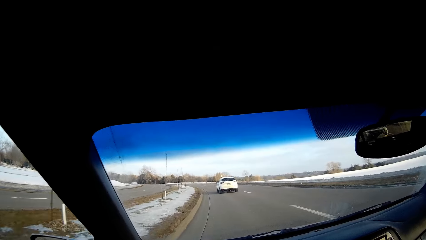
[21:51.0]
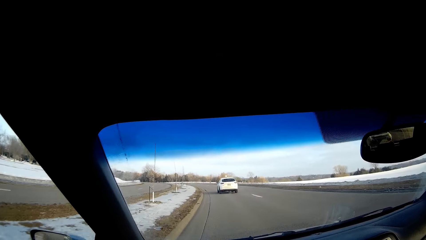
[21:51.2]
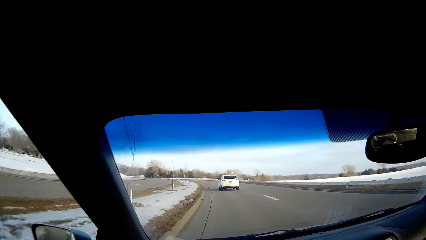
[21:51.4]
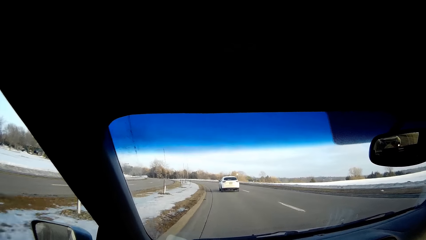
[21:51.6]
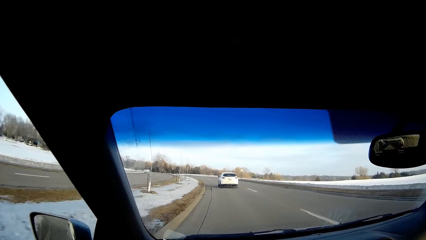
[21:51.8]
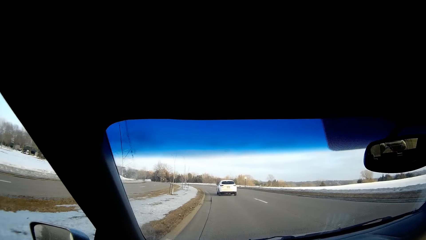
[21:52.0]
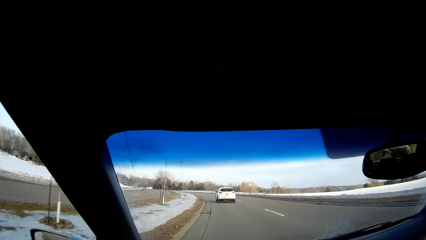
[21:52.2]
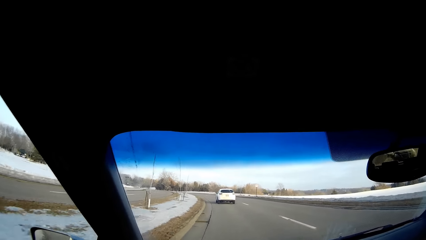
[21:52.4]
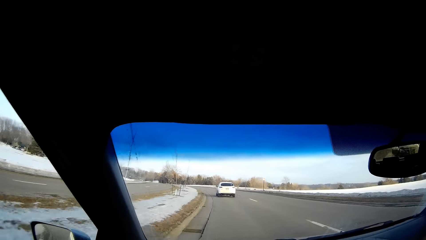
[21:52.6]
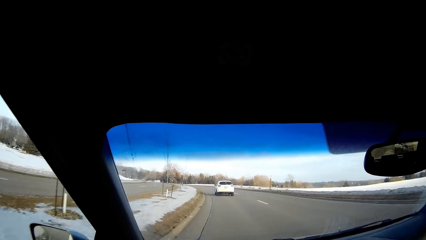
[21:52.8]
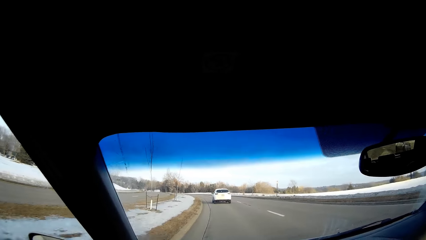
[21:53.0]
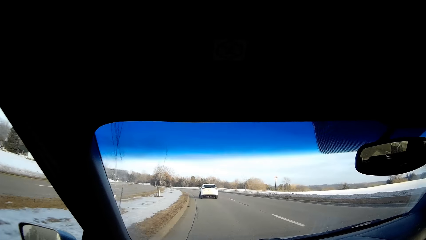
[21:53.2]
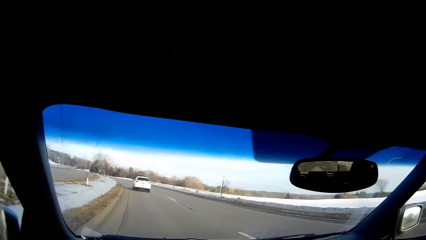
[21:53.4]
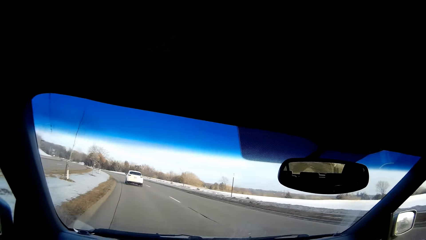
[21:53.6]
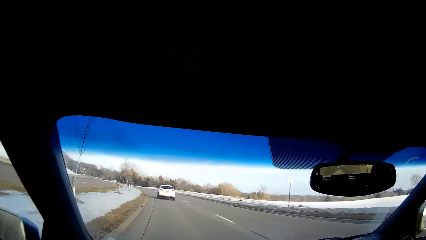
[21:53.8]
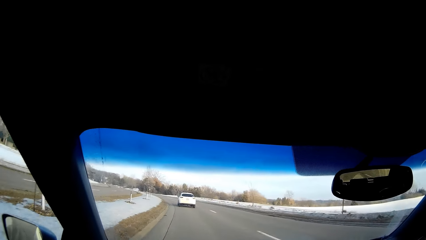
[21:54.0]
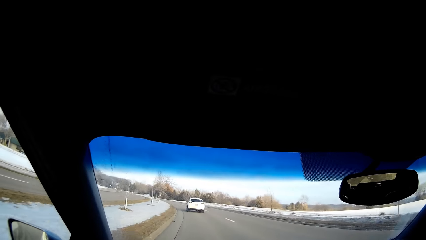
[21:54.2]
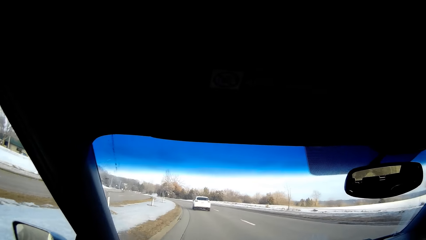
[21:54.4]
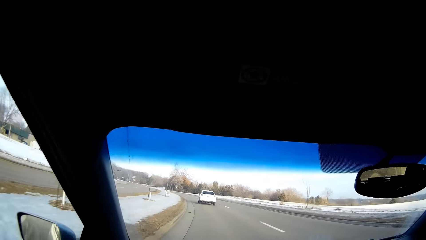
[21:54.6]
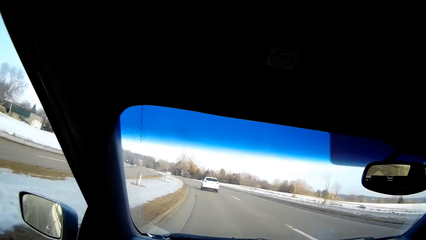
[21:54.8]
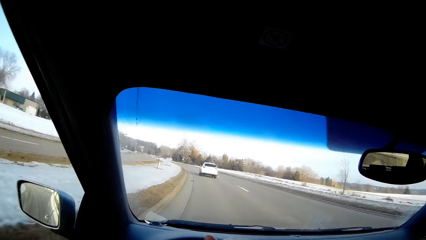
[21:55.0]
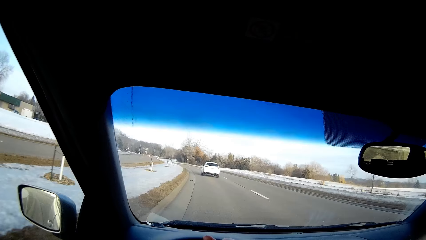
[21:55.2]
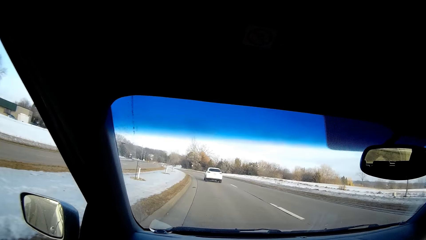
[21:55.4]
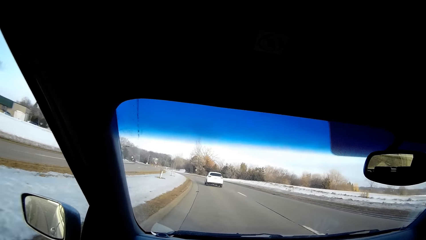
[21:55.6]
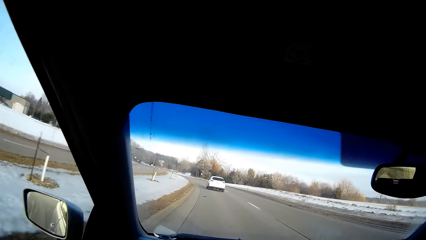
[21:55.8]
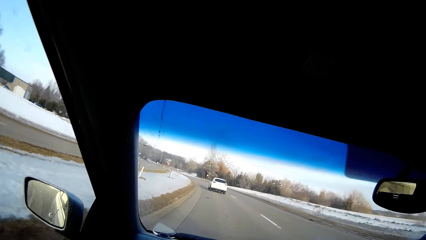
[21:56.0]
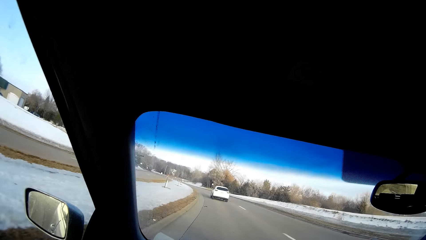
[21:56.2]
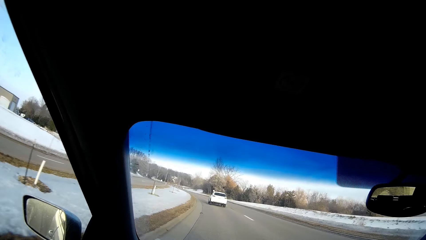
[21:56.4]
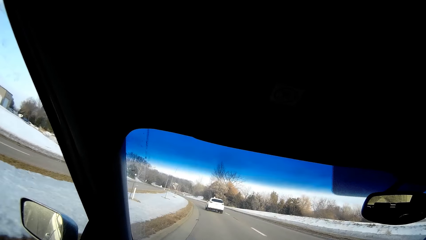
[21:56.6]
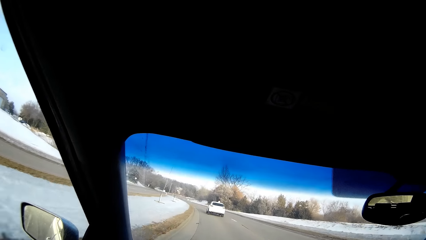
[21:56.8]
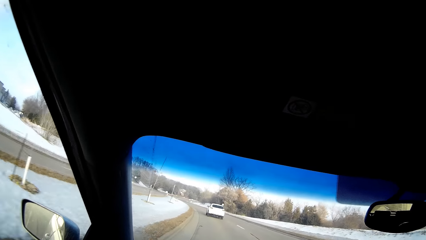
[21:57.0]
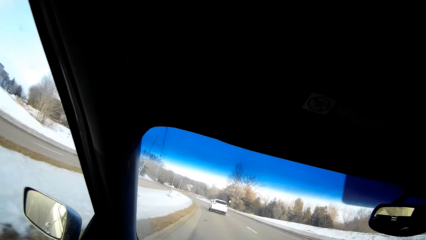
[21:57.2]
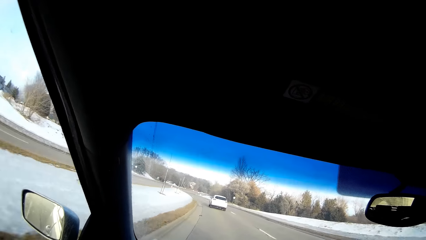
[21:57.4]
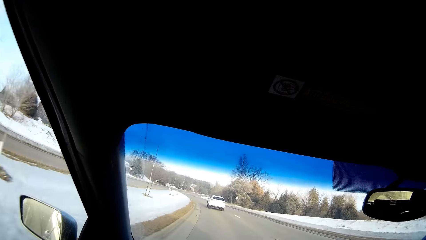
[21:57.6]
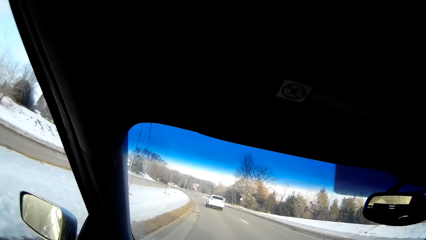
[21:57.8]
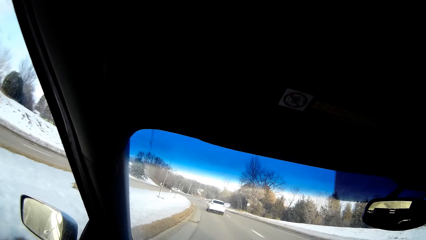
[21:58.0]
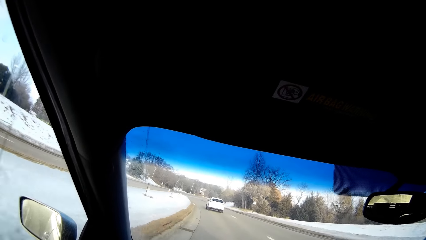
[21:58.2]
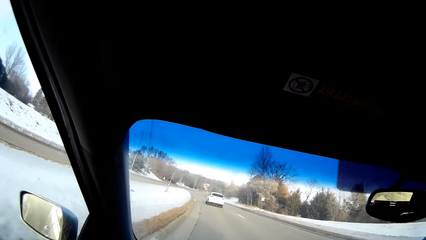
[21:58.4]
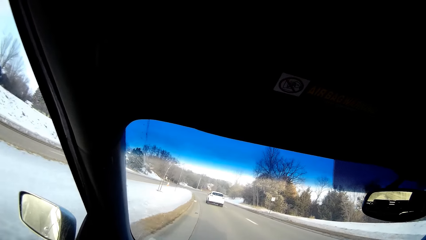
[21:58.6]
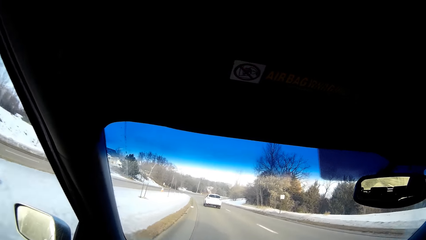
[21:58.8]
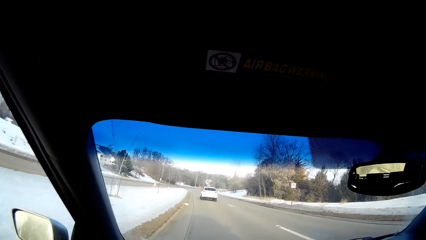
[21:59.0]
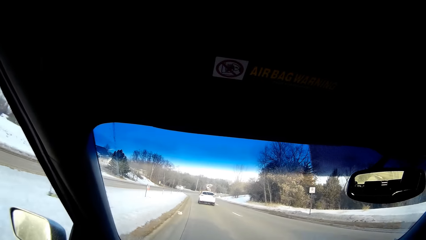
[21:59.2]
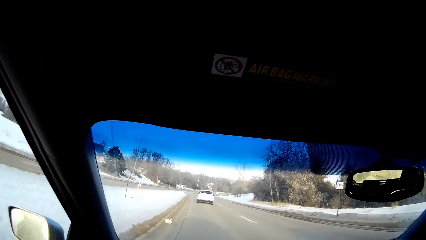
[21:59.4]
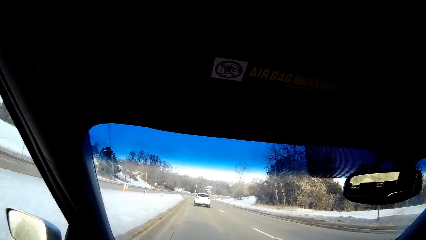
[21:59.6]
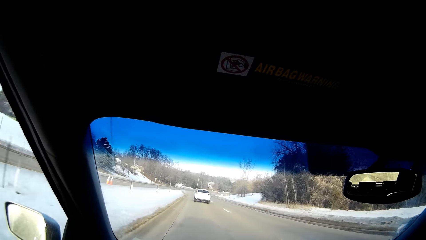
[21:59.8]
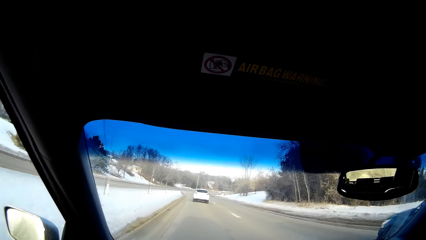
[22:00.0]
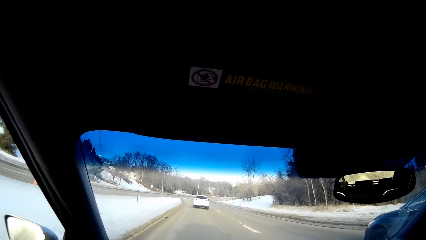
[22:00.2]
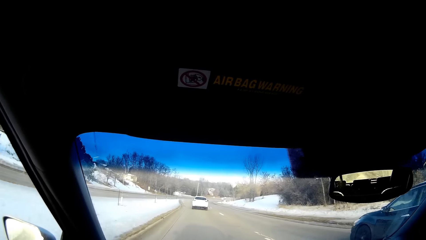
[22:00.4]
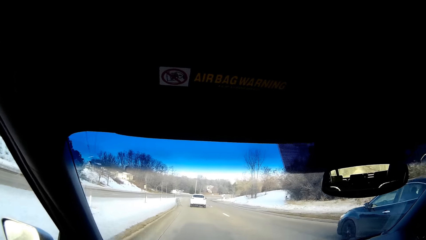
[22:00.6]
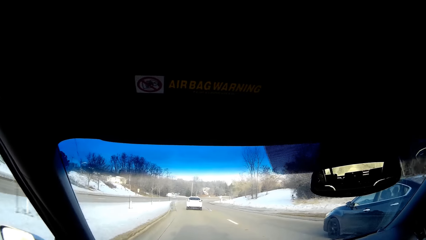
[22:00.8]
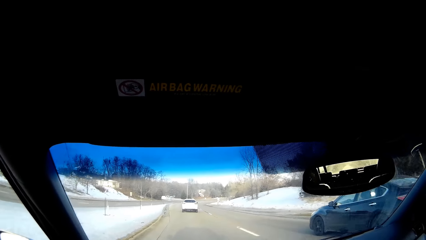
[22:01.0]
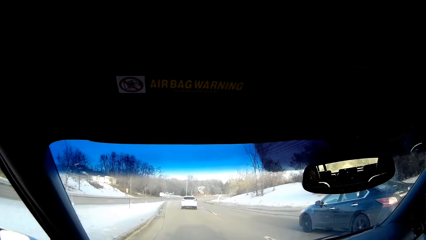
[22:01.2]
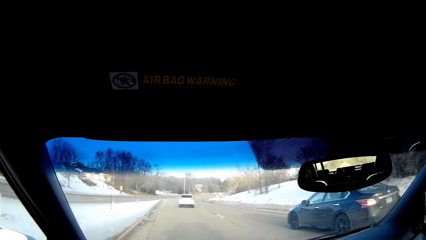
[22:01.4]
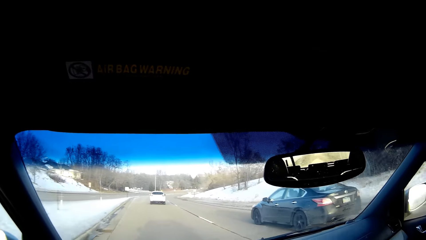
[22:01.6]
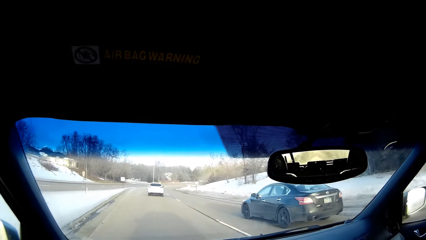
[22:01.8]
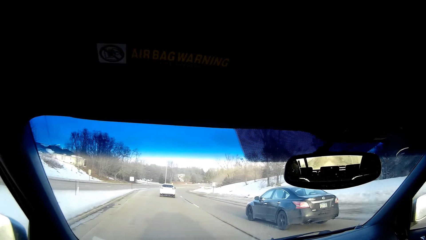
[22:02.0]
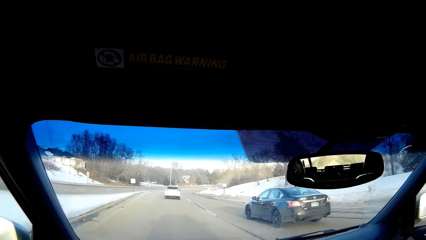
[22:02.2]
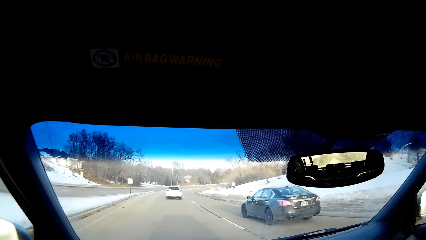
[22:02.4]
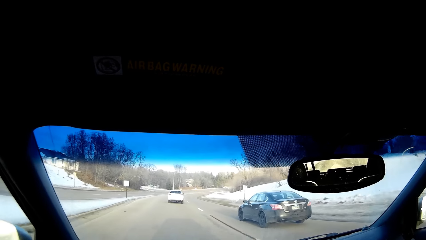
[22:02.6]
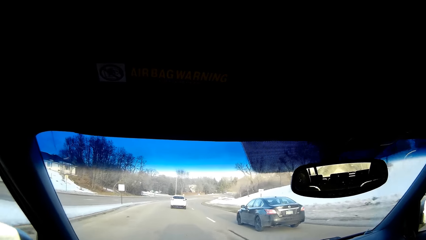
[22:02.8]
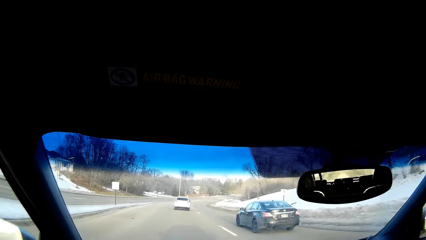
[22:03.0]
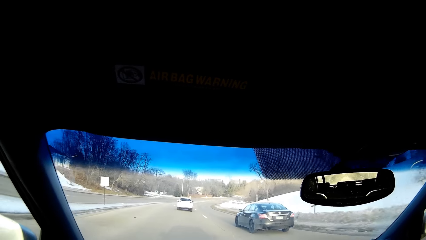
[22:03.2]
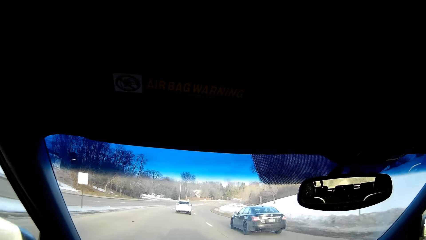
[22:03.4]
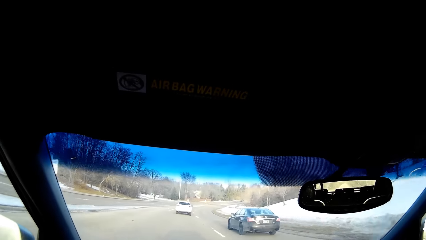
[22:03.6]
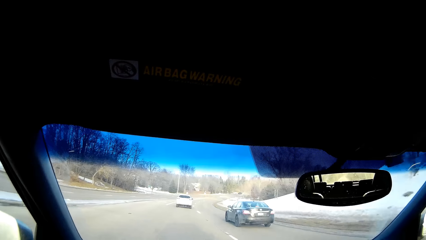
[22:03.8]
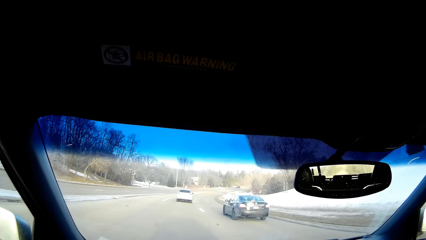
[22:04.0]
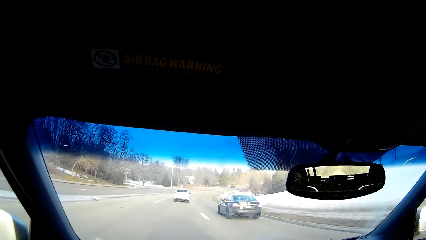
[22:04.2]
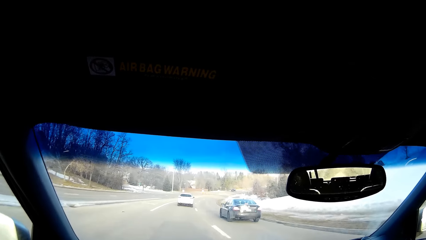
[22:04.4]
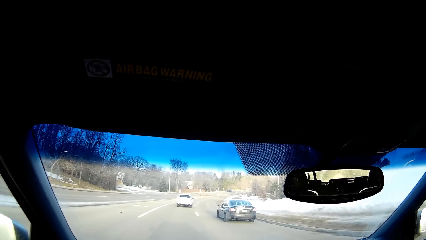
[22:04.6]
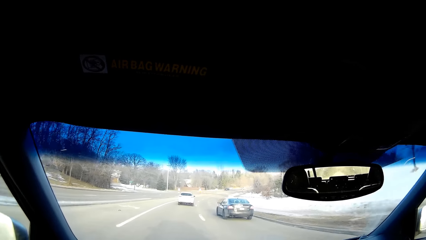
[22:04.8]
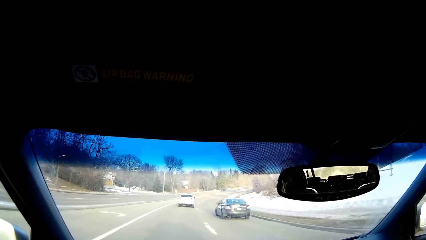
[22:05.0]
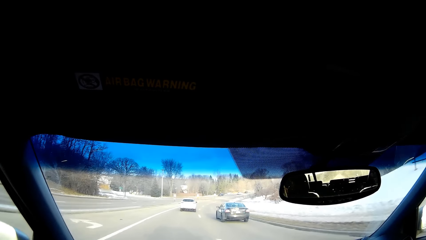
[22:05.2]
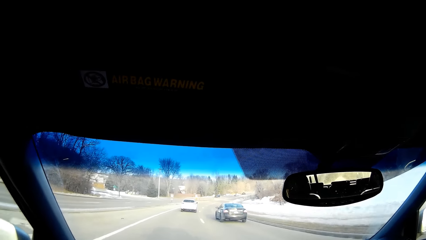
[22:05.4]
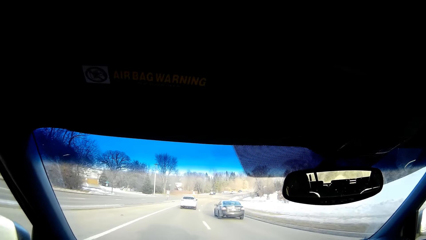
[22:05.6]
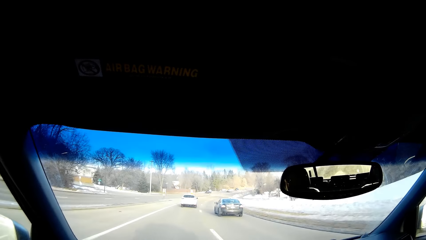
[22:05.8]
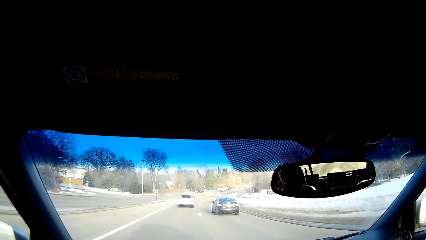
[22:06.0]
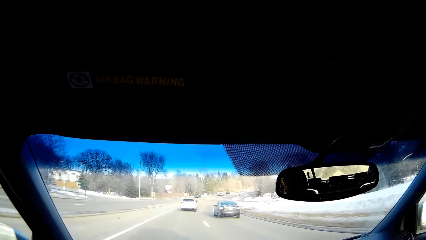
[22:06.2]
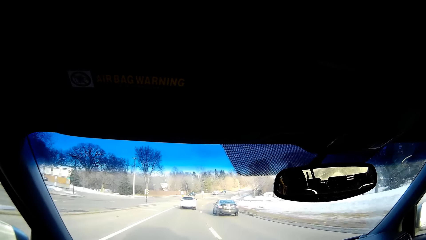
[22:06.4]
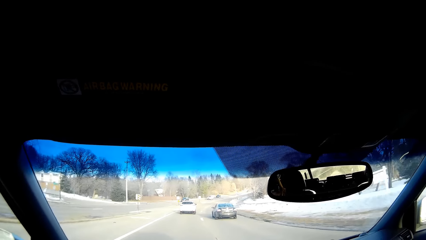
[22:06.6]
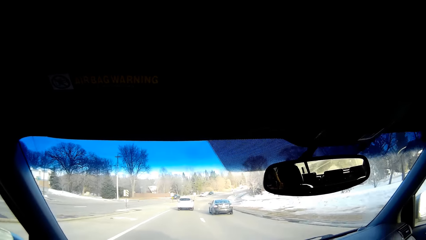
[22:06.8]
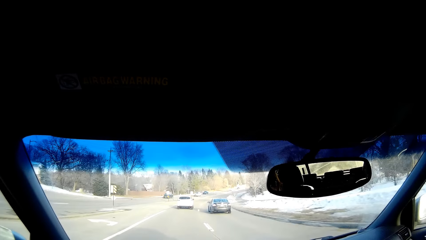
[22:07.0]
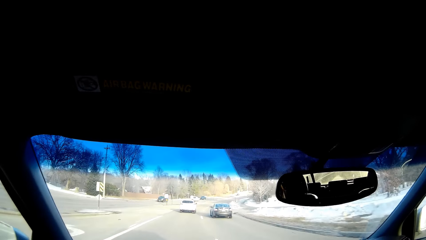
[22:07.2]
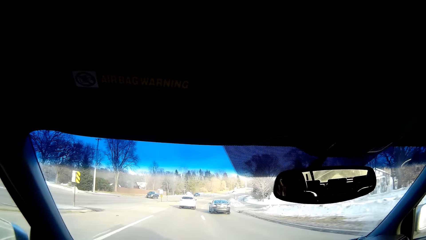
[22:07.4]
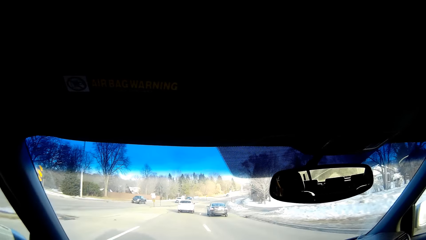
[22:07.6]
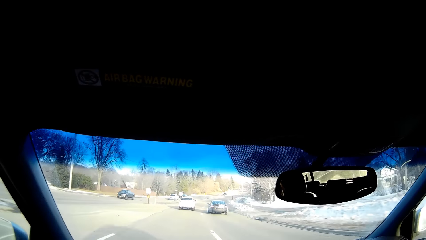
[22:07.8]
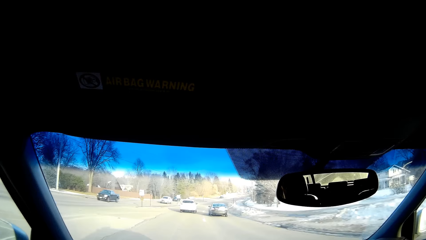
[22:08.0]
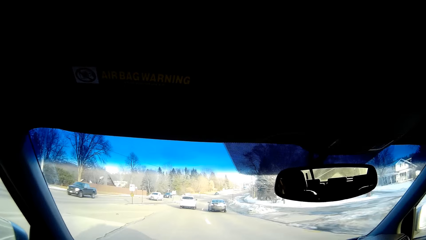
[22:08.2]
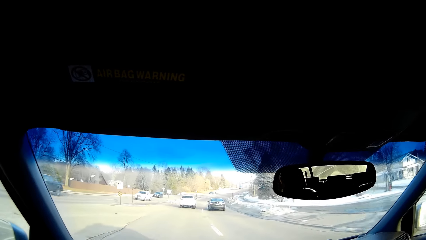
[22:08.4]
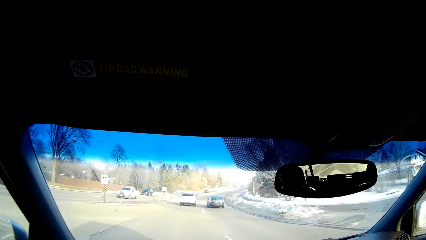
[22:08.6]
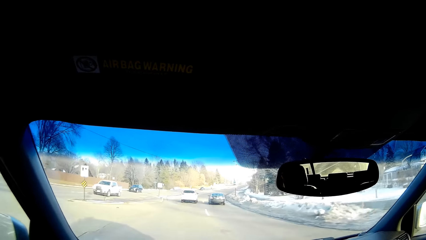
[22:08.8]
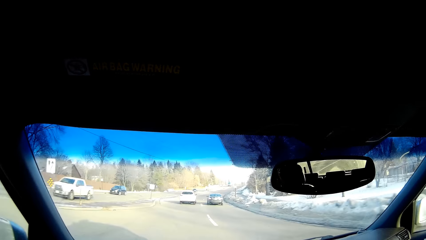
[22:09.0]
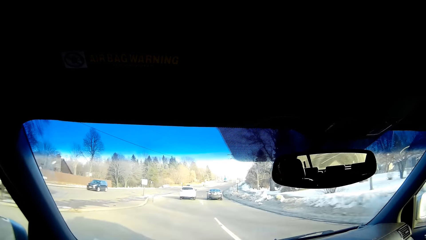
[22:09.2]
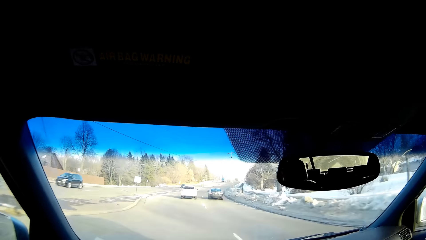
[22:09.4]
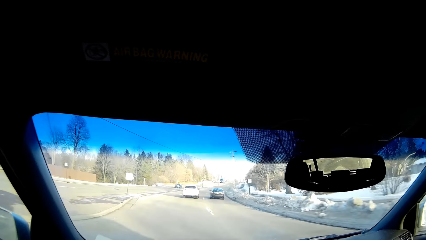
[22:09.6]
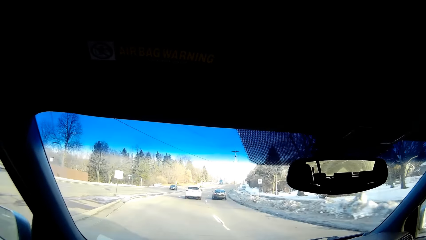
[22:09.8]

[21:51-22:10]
The camera wearer looks around. They drive on the road.
